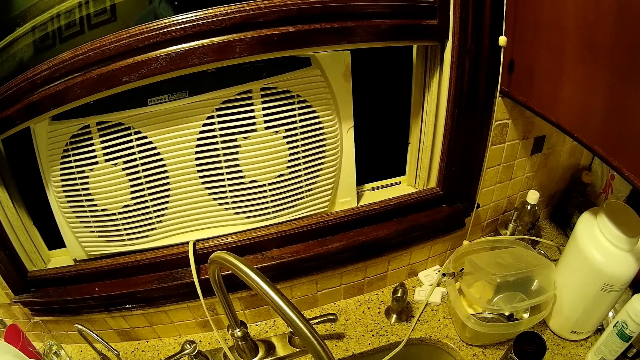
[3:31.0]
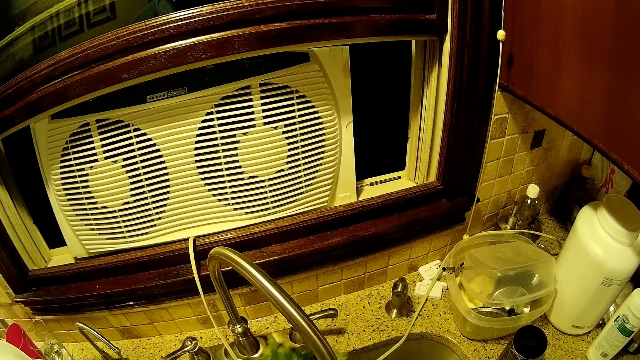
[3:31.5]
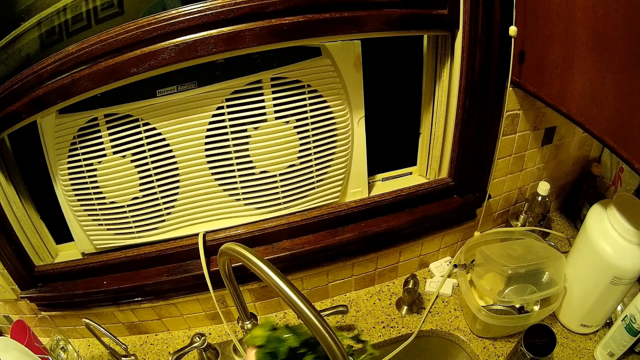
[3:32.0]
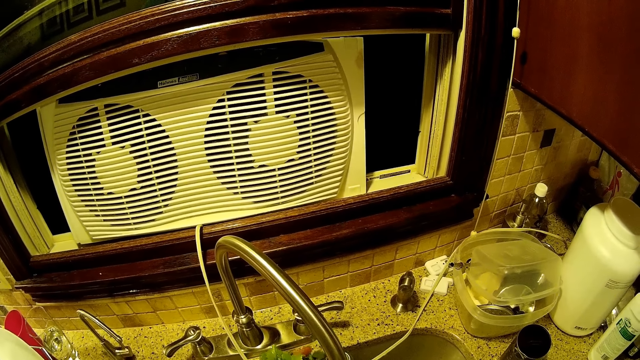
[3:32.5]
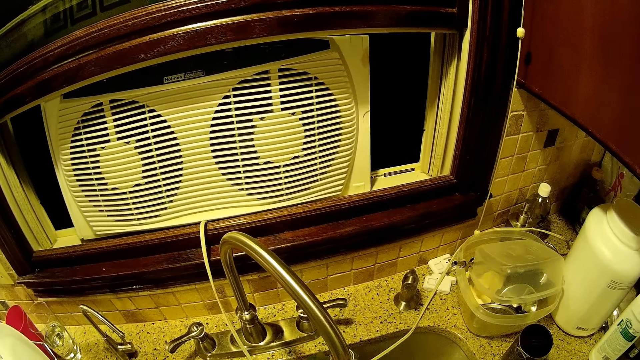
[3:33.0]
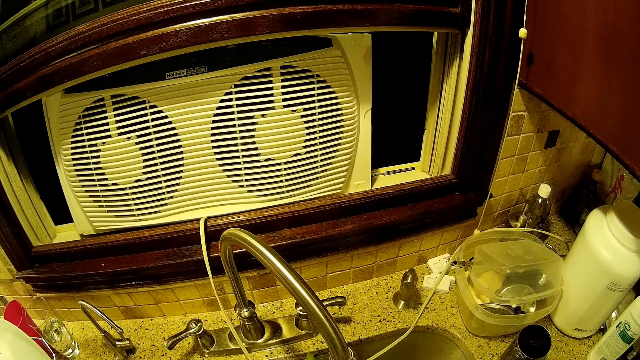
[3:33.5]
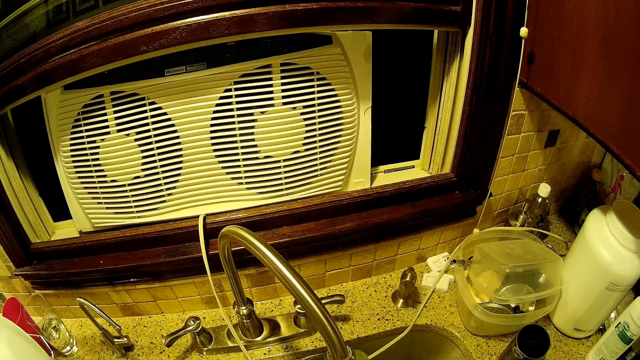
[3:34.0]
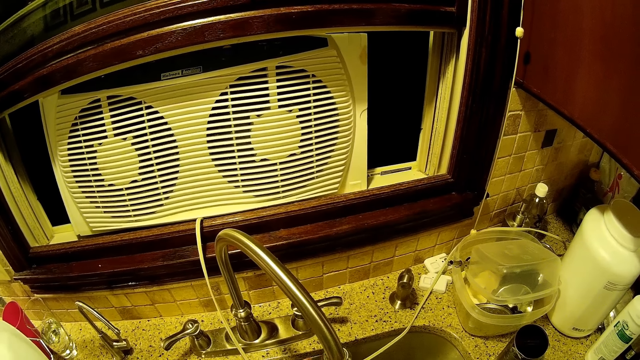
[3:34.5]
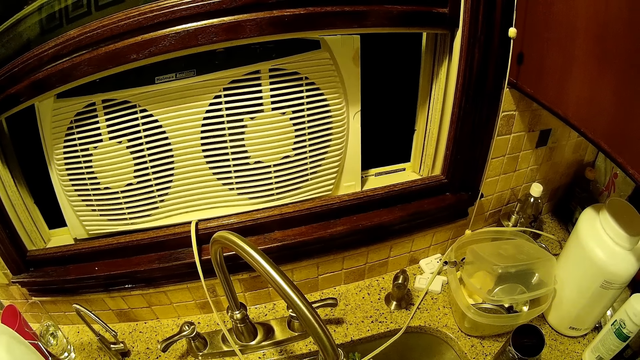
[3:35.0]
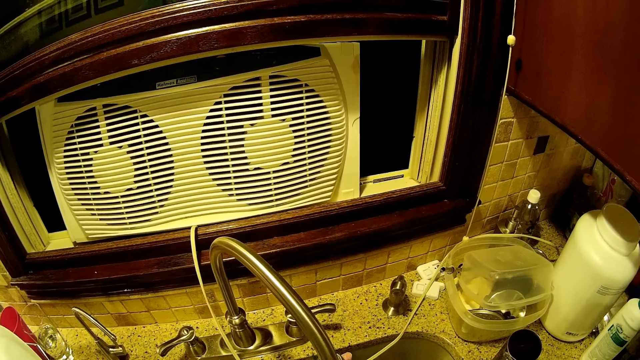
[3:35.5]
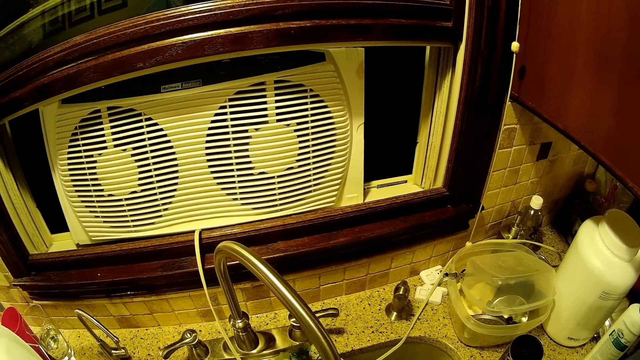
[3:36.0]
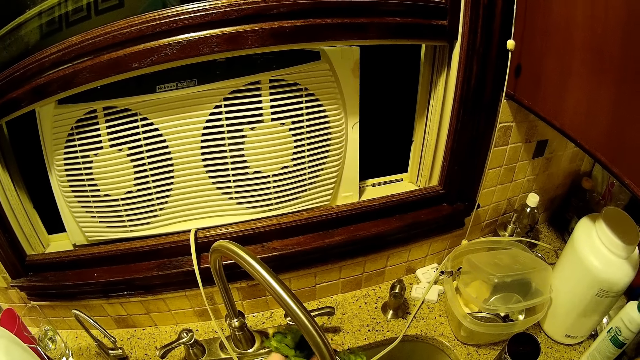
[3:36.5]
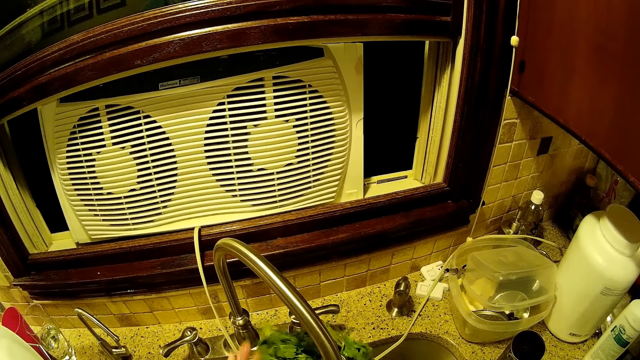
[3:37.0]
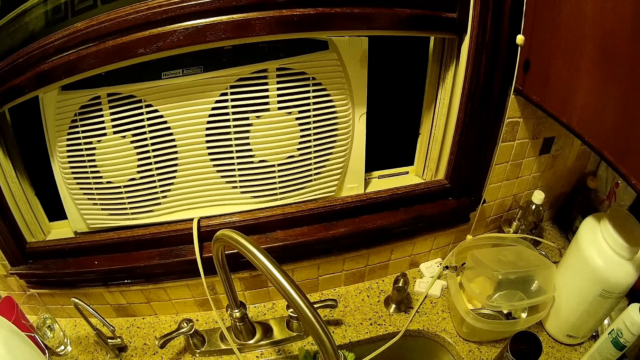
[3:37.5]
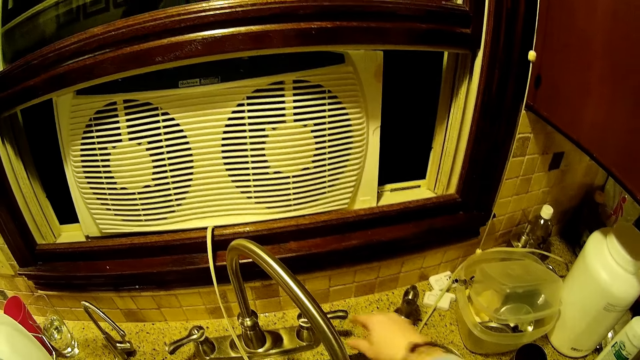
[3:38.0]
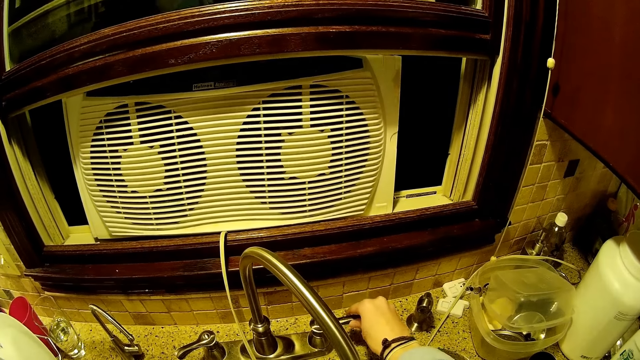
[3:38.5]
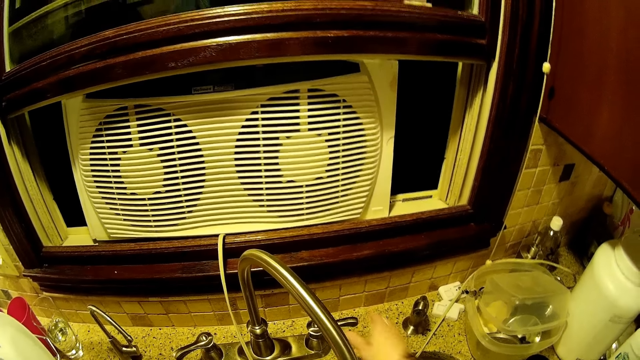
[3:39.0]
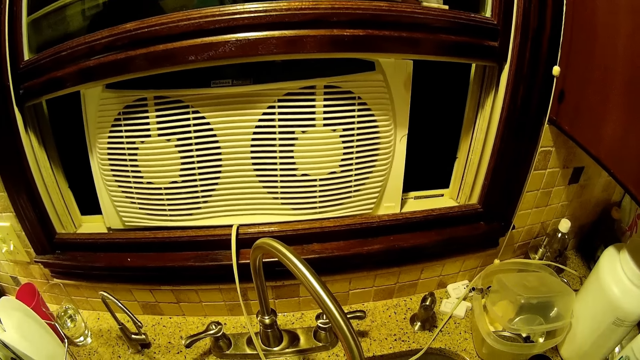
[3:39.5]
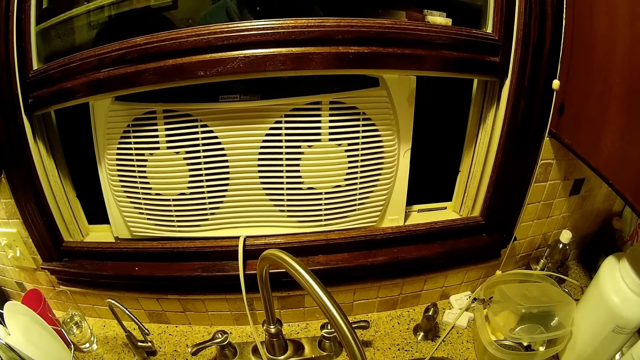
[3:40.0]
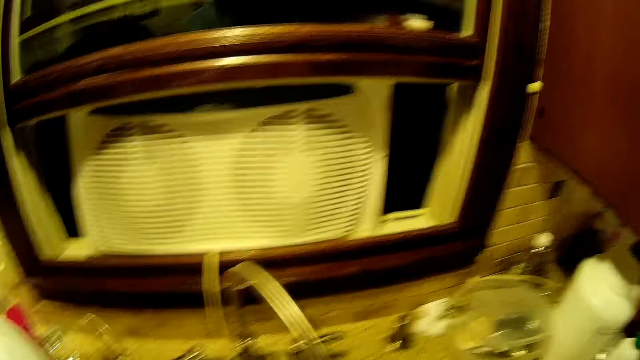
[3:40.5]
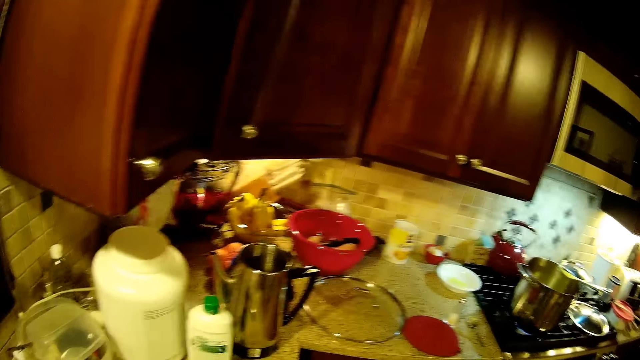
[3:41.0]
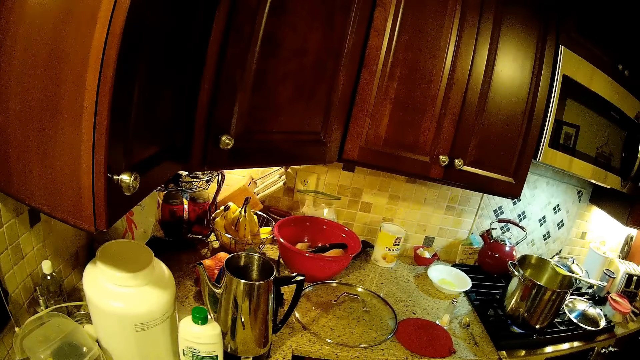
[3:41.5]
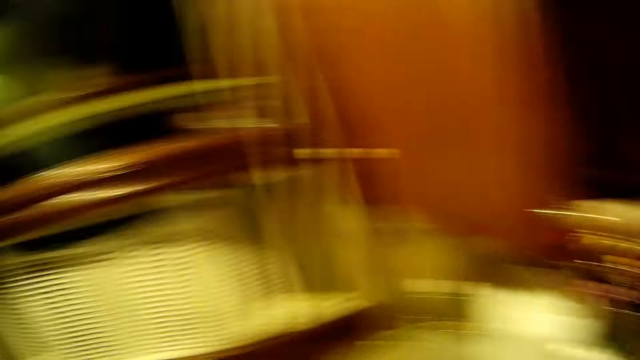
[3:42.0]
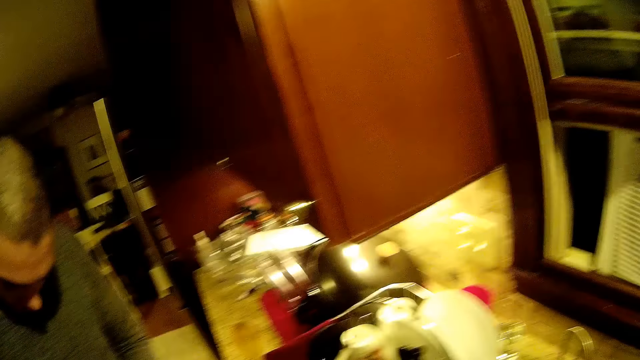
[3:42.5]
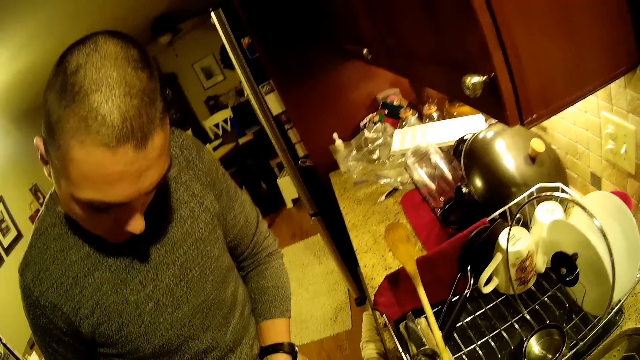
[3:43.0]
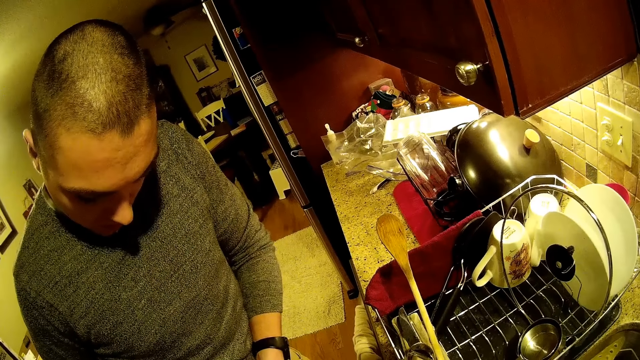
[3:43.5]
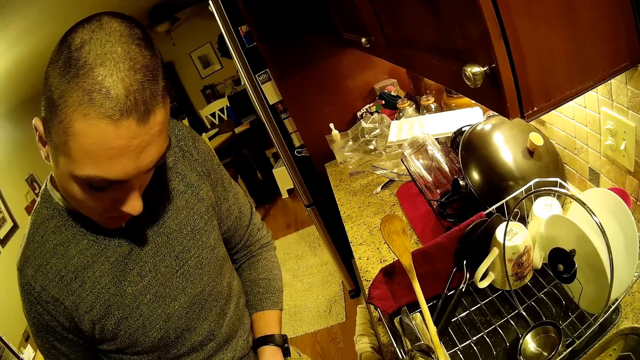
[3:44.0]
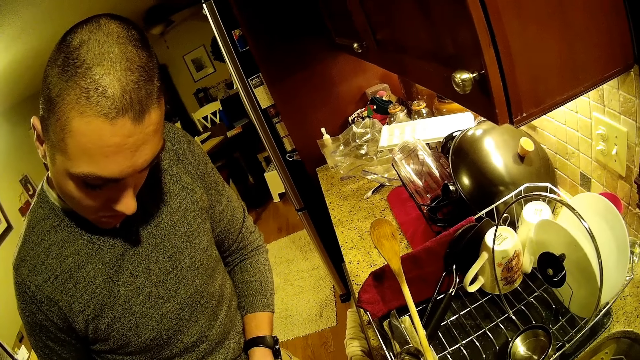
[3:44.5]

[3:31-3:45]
The camera wearer cleans the coriander. They close the water tap. They touch the tap. They move the hand. They look around. They look around again. A man does something.

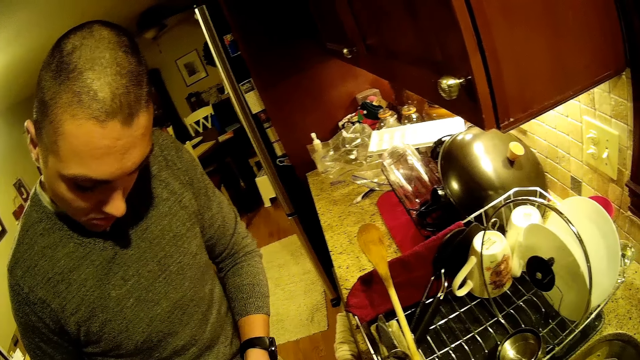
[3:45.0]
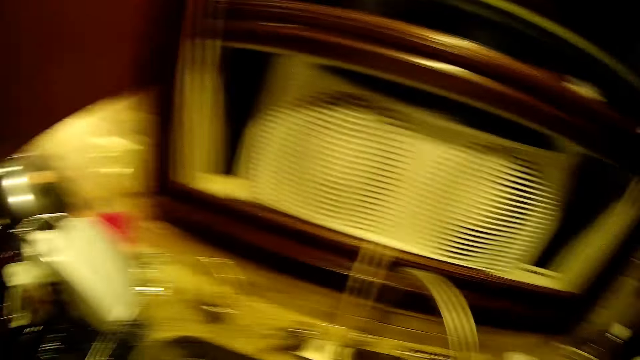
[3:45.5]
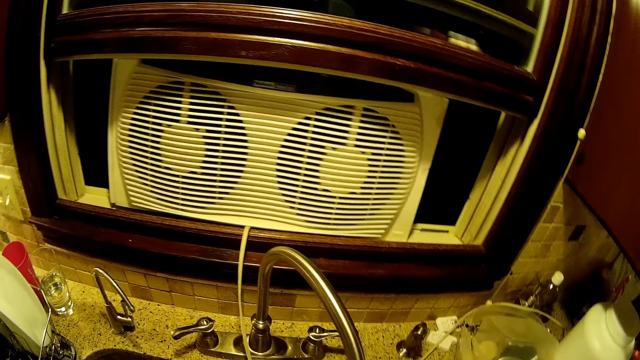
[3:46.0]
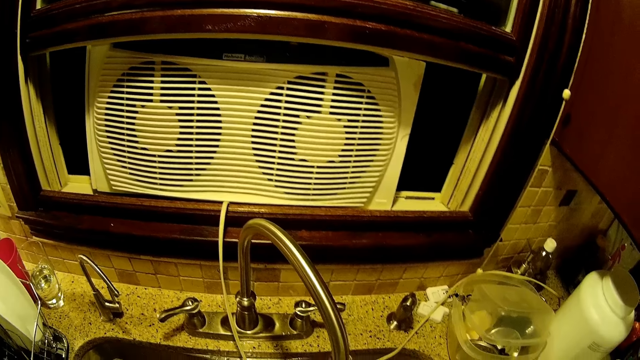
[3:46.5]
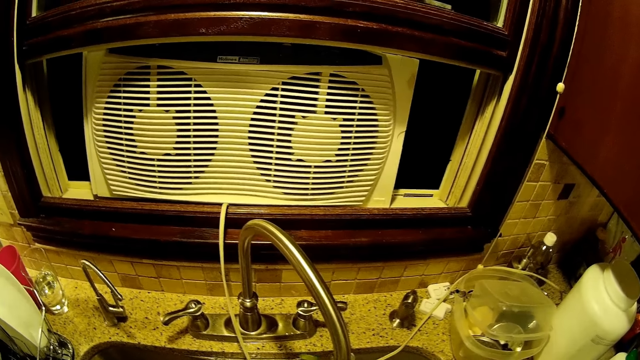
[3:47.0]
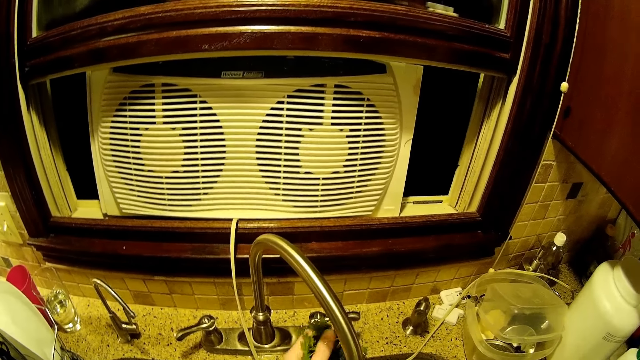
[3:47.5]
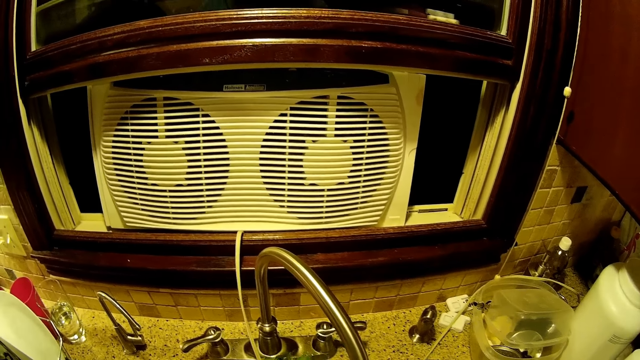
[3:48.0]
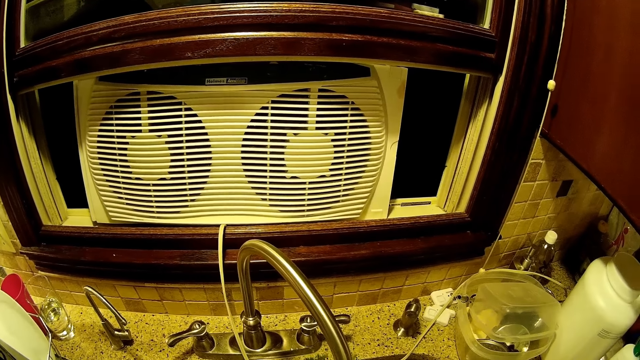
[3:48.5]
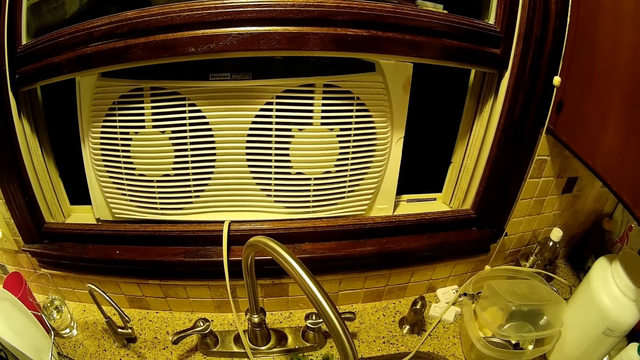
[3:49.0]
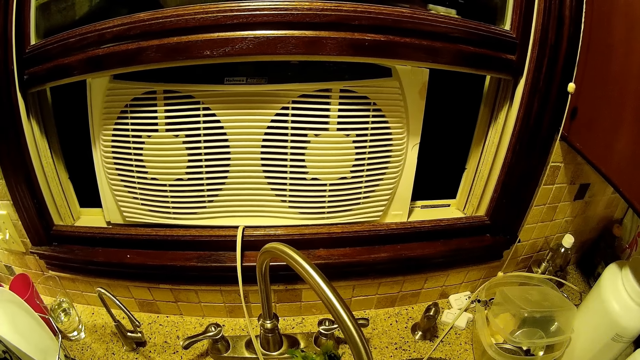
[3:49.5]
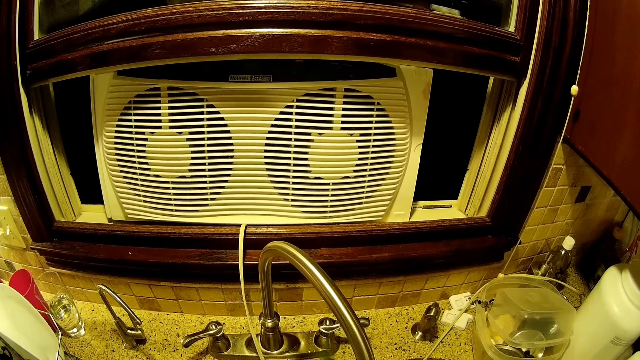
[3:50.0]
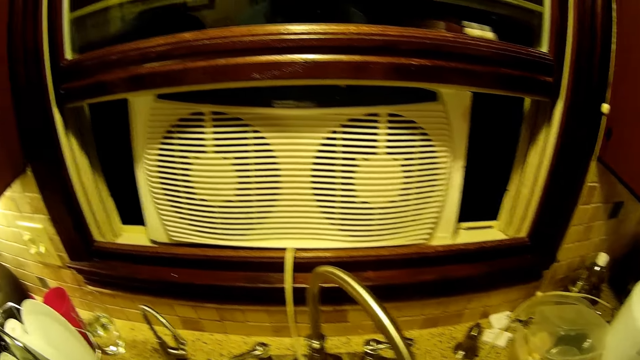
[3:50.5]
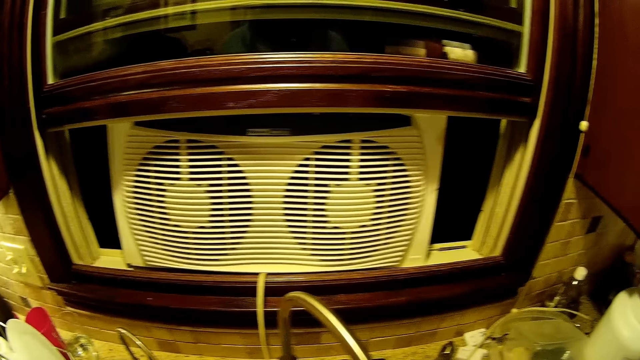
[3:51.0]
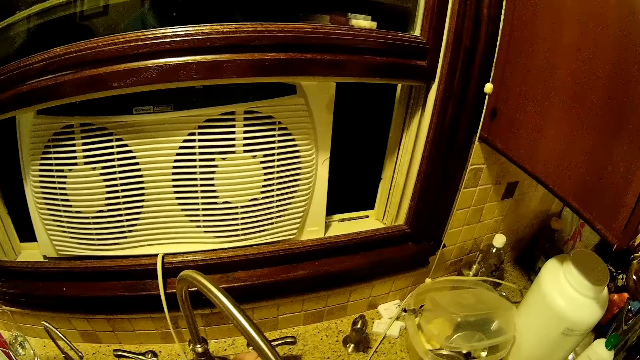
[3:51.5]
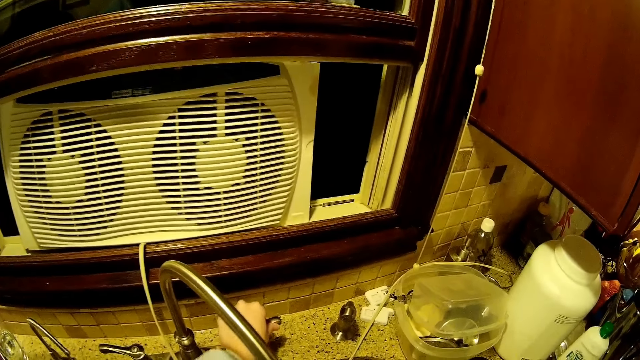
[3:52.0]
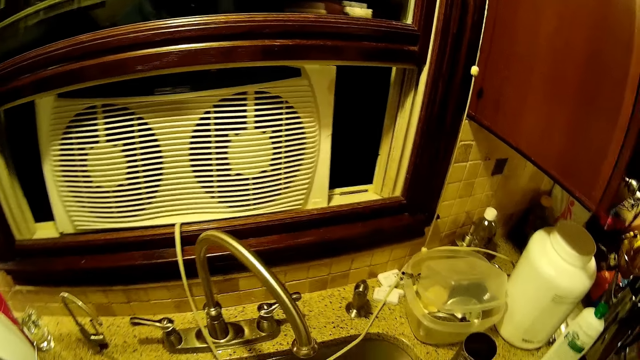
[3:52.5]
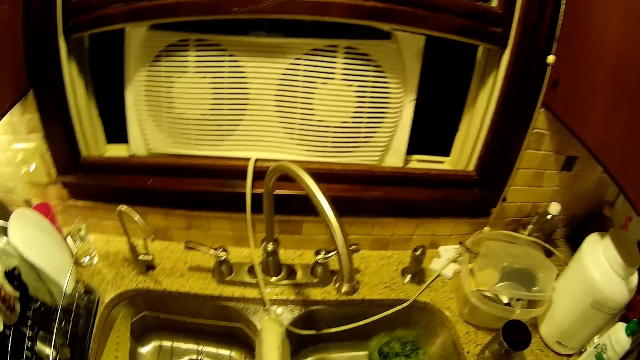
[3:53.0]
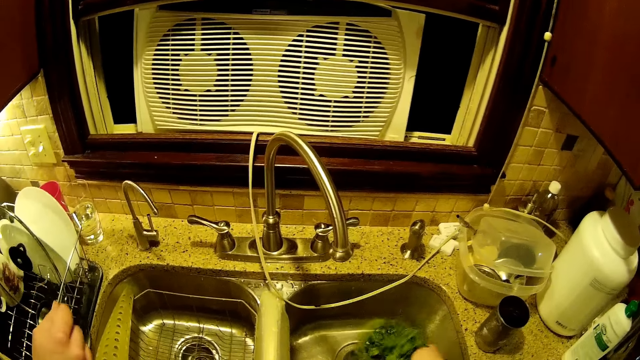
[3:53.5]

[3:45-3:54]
The camera wearer looks around. They wash the coriander on the water tap. They touch the tap. They close the water tap. They shake the coriander.
